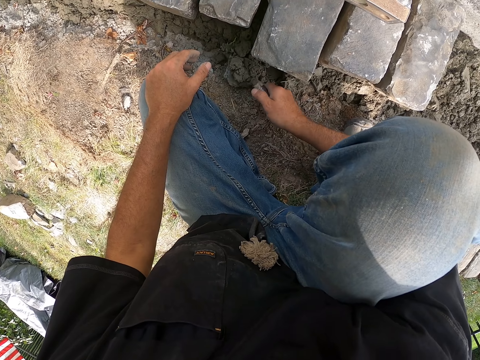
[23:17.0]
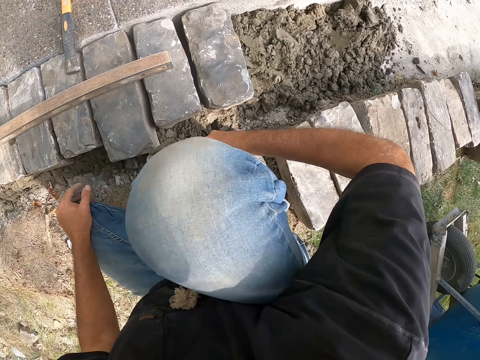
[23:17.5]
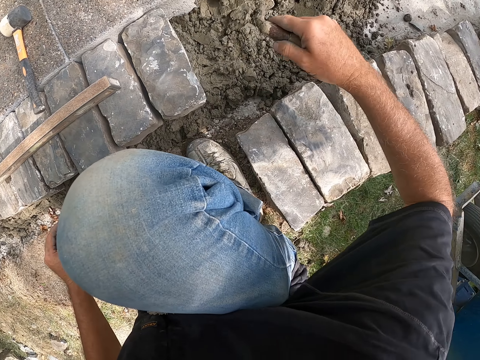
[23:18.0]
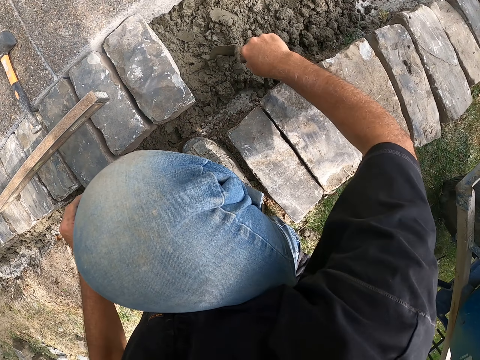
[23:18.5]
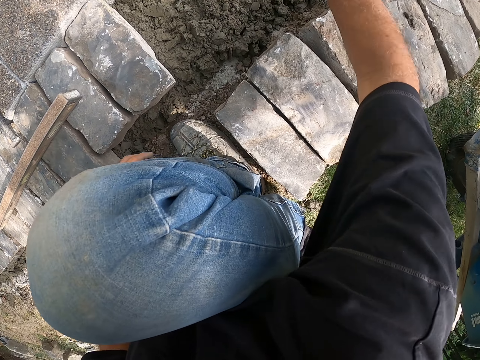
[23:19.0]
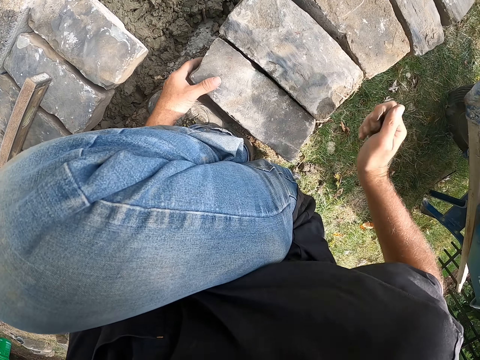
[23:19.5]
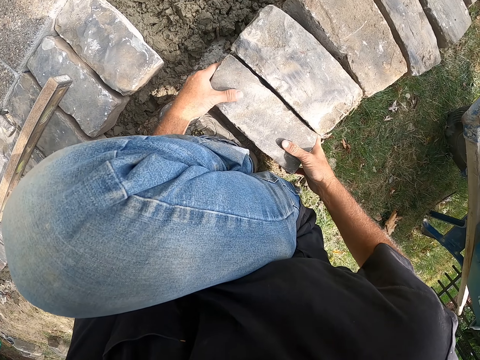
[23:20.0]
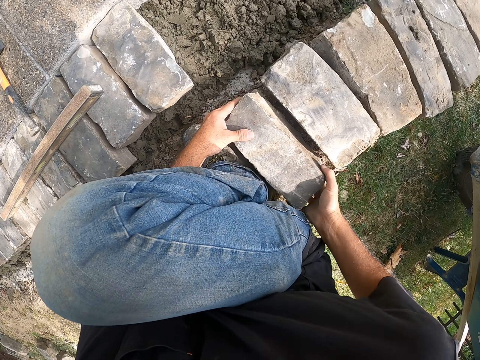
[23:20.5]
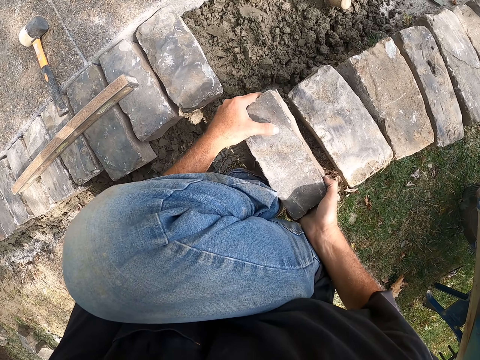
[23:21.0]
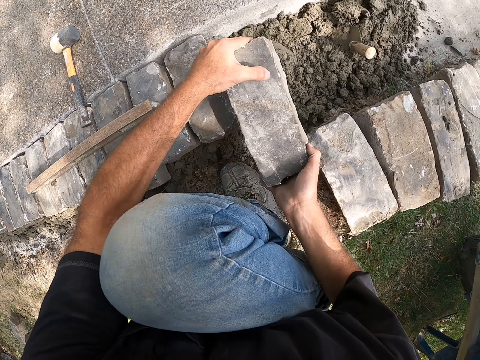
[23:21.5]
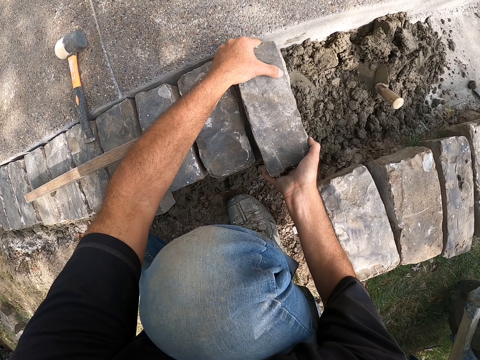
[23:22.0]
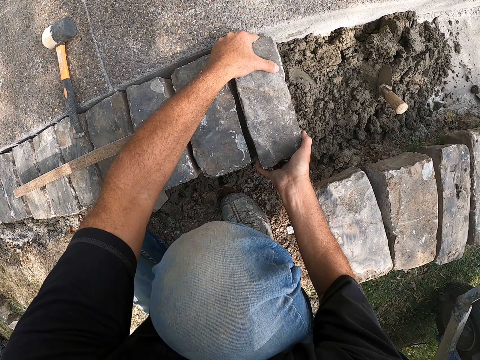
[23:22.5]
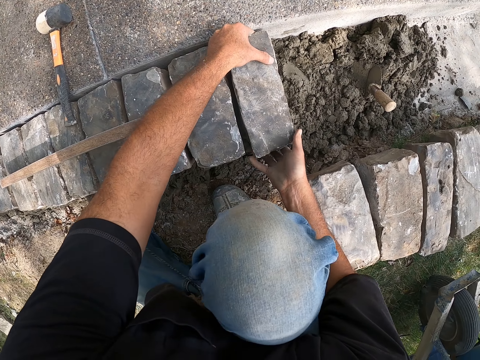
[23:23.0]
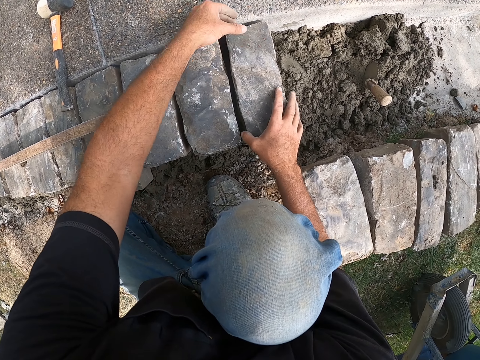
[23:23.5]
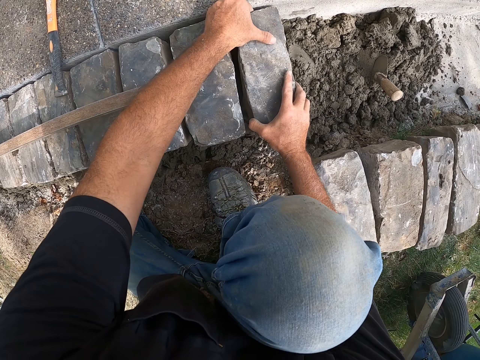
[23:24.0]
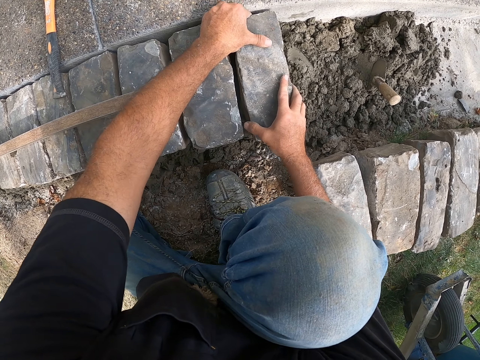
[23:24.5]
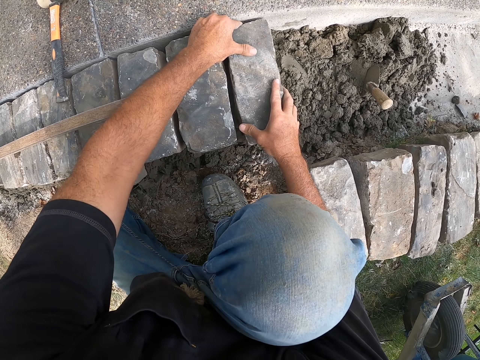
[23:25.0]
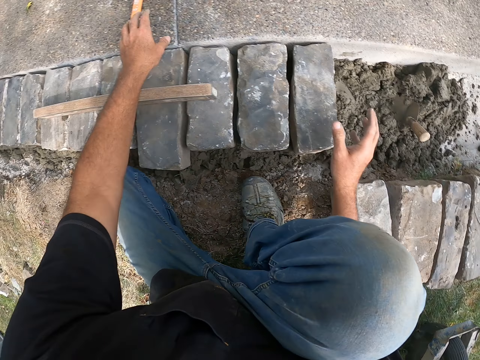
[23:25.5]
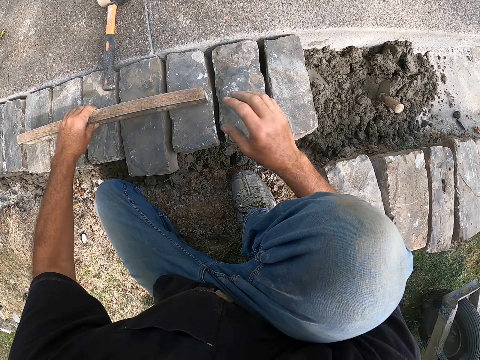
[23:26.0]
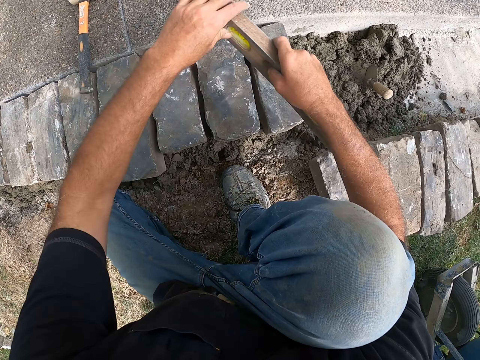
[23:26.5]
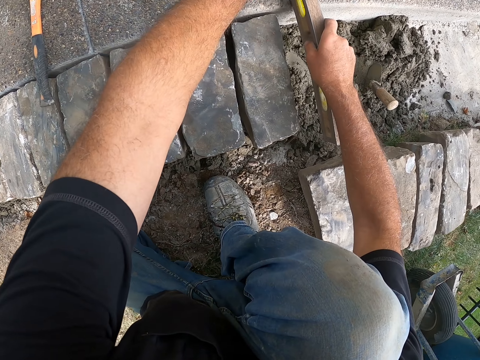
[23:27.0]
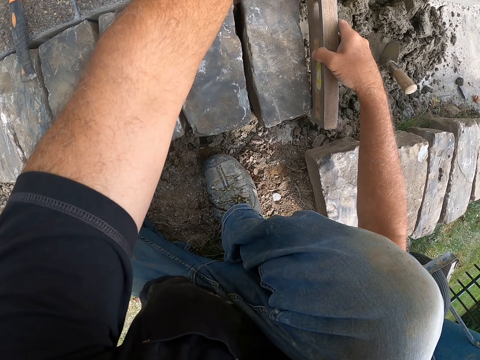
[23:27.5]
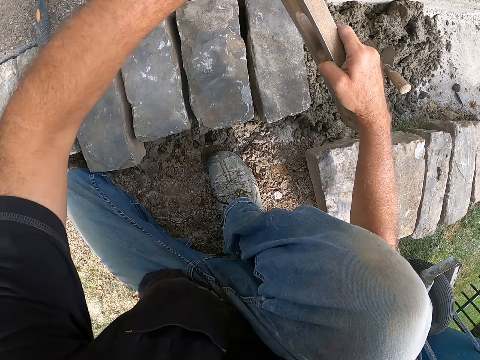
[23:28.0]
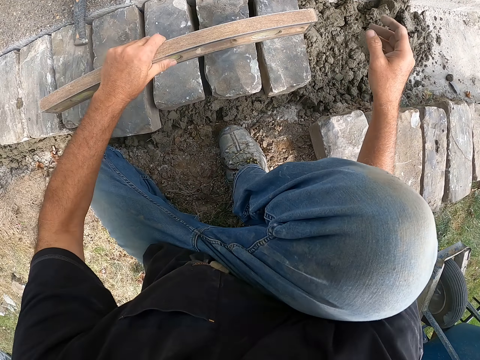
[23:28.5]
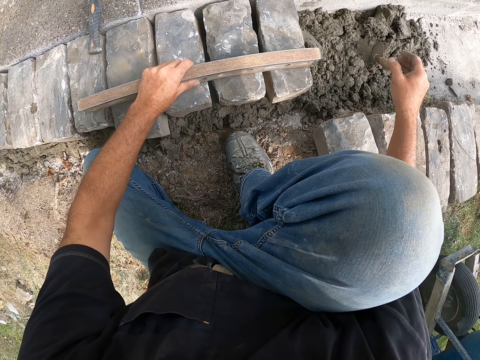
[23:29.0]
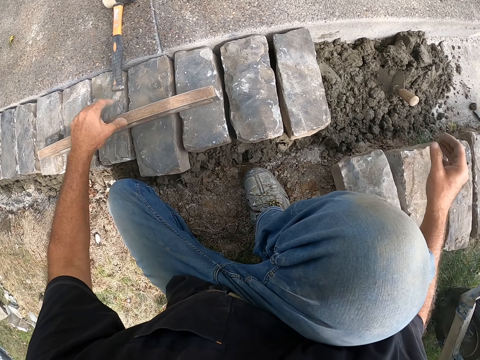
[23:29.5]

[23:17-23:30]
The camera wearer puts down cement on the ground. They put down a trowel on the ground. They pick up a block from the ground. They adjust the block on the ground. They pick up a level ruler. They measure the block with the level ruler.

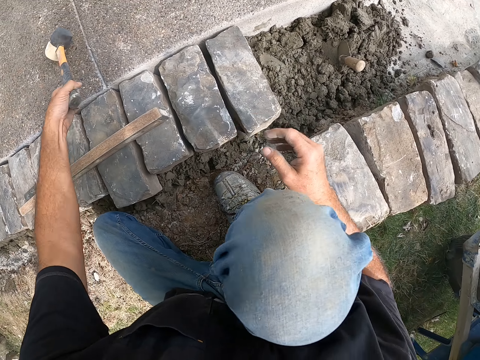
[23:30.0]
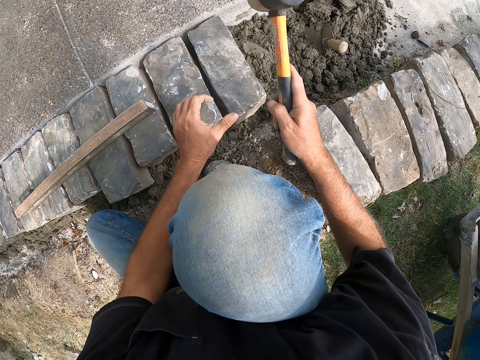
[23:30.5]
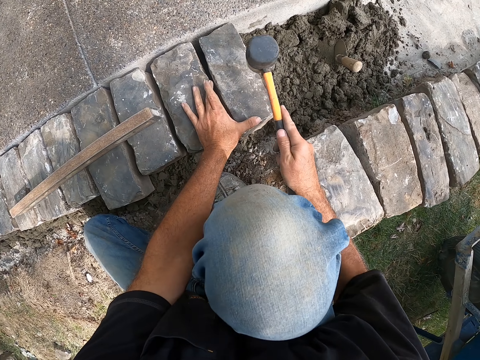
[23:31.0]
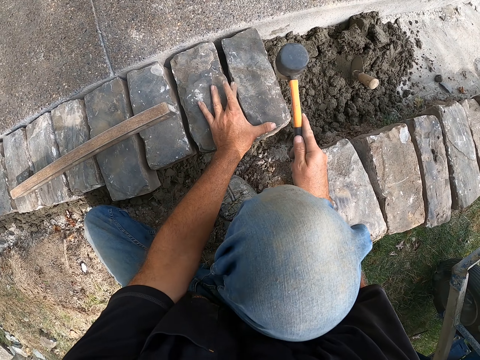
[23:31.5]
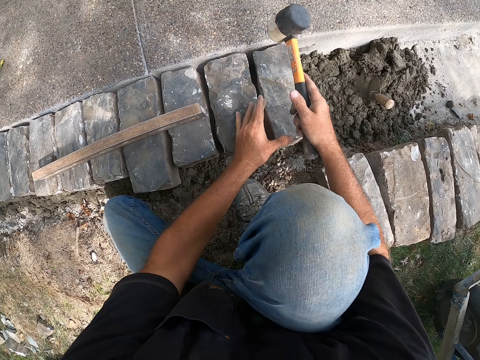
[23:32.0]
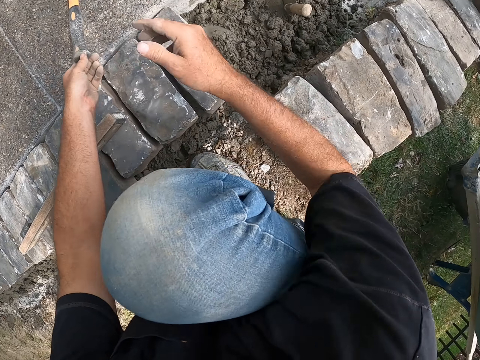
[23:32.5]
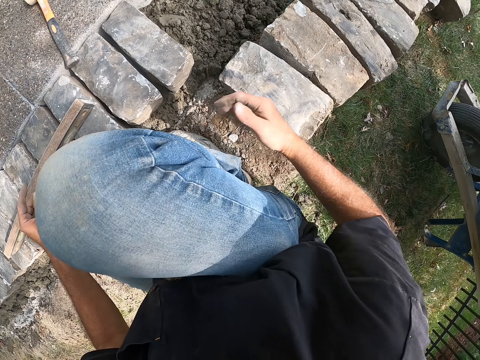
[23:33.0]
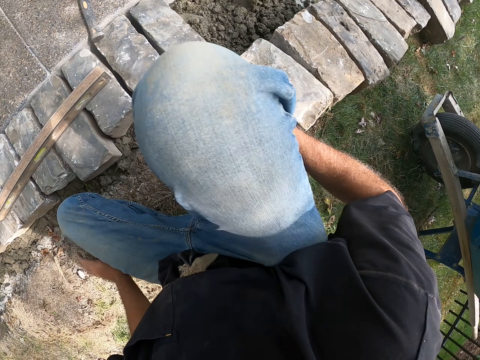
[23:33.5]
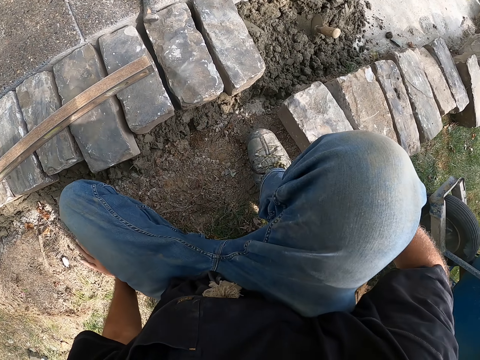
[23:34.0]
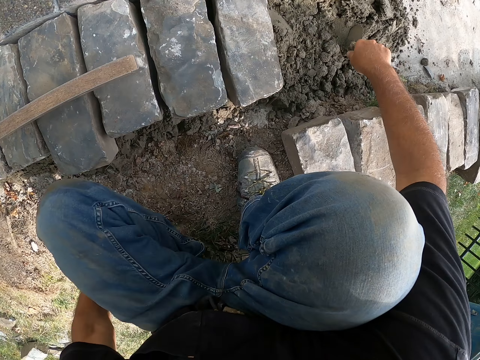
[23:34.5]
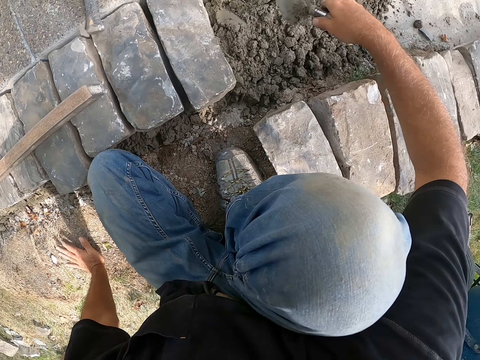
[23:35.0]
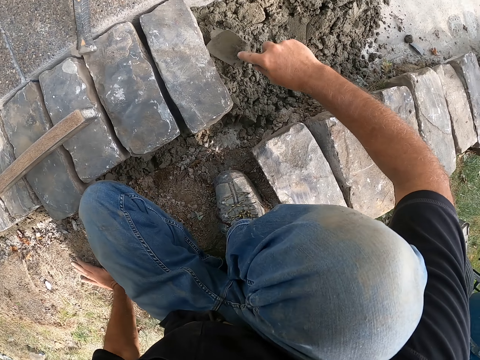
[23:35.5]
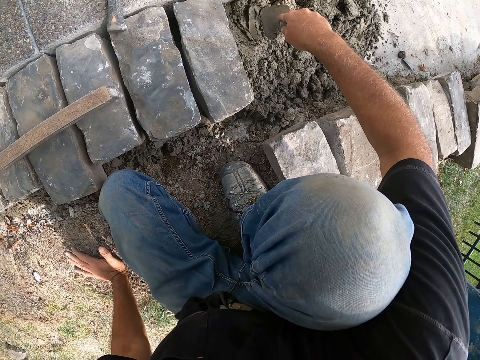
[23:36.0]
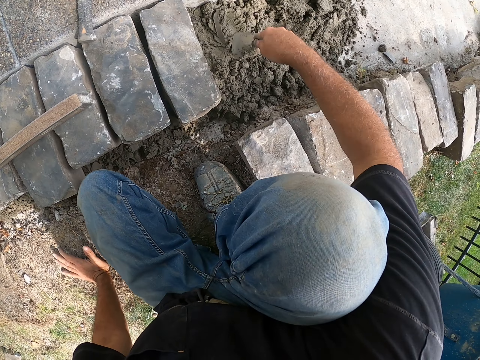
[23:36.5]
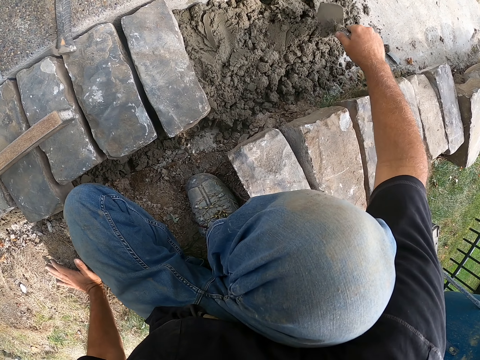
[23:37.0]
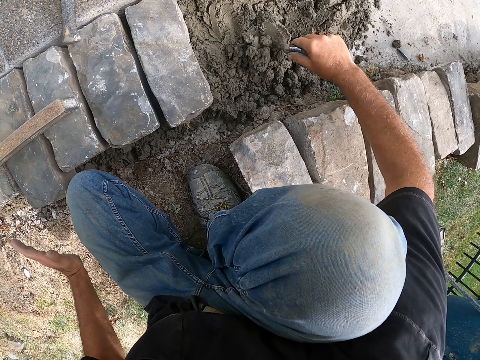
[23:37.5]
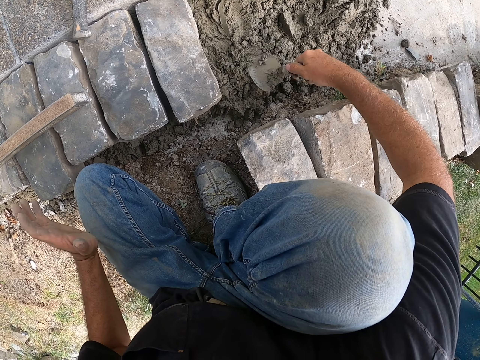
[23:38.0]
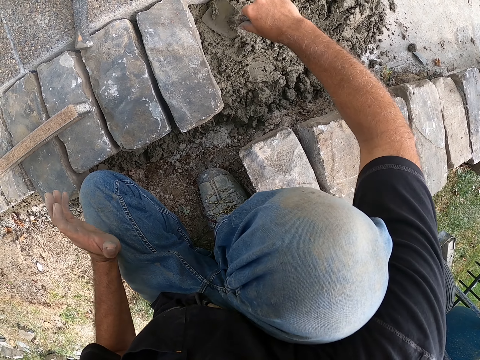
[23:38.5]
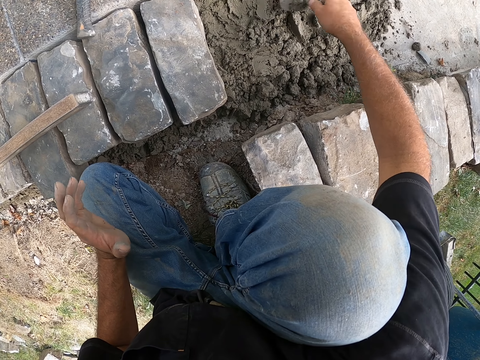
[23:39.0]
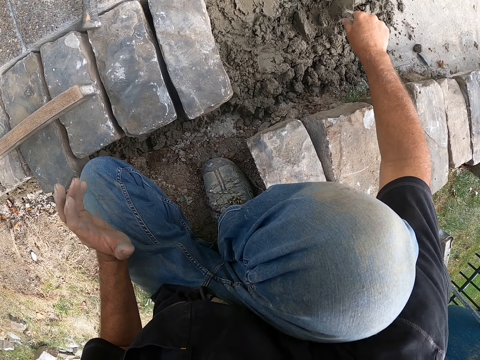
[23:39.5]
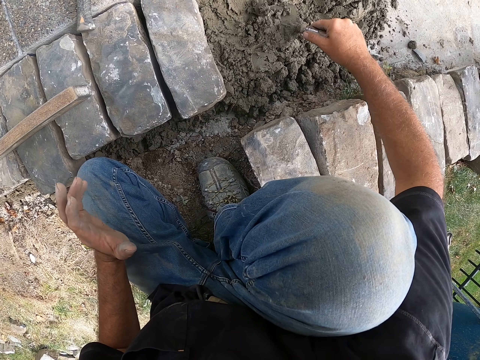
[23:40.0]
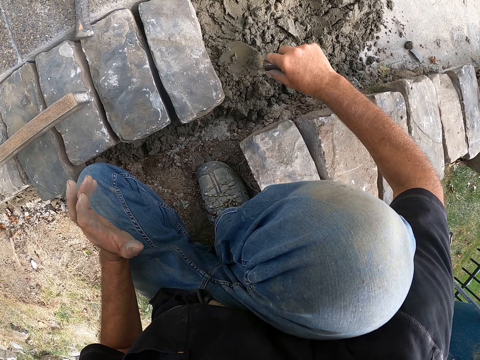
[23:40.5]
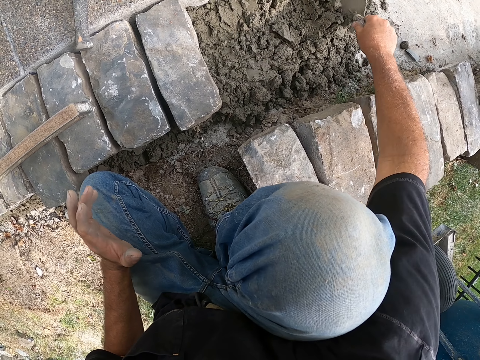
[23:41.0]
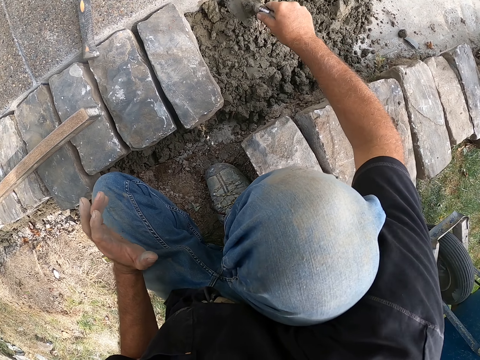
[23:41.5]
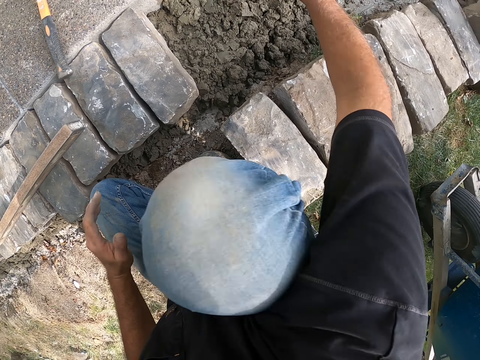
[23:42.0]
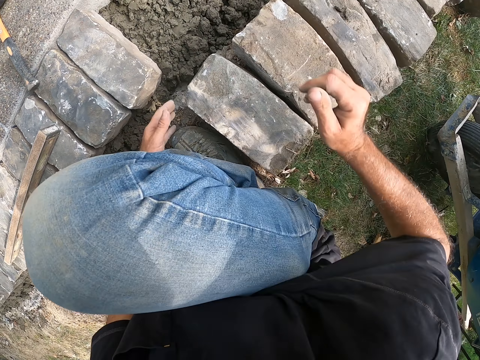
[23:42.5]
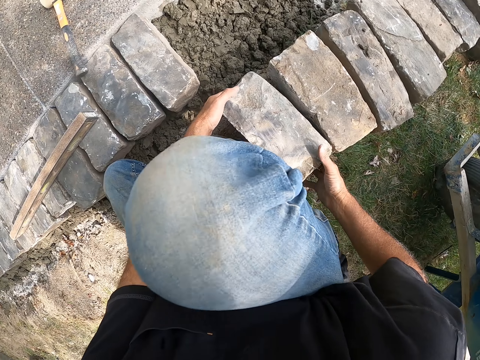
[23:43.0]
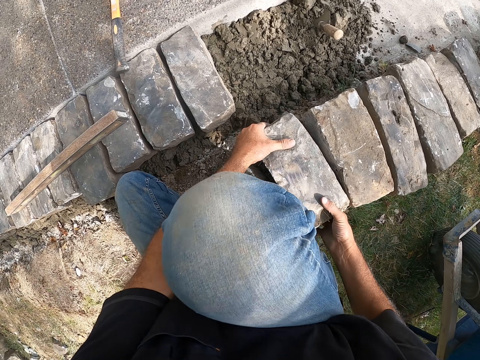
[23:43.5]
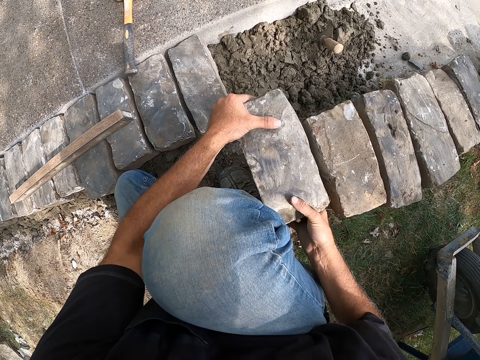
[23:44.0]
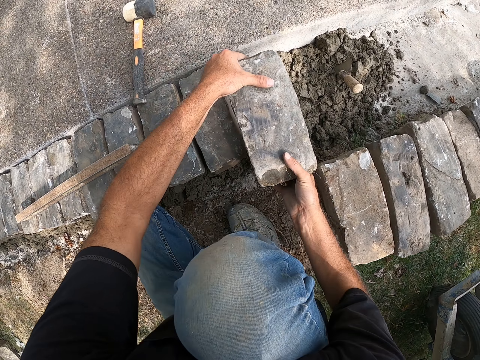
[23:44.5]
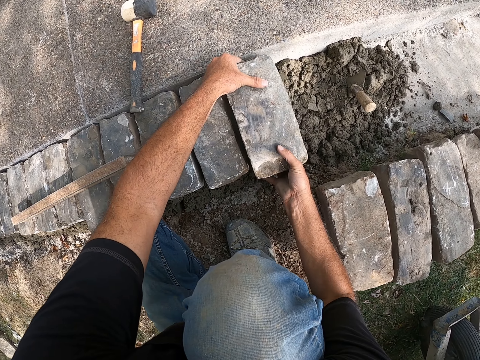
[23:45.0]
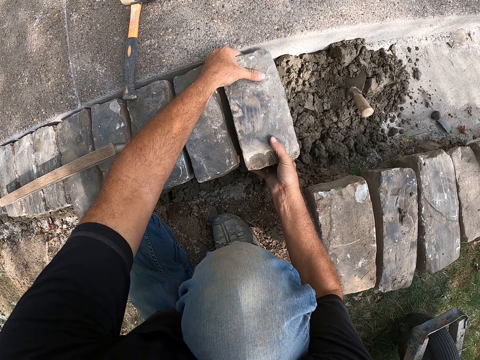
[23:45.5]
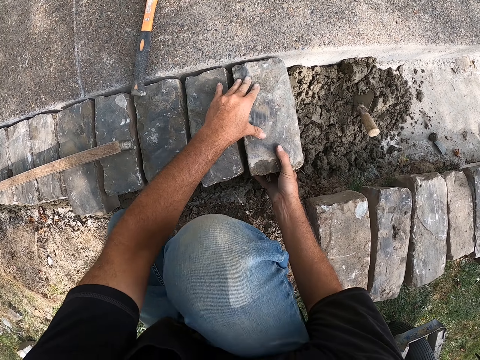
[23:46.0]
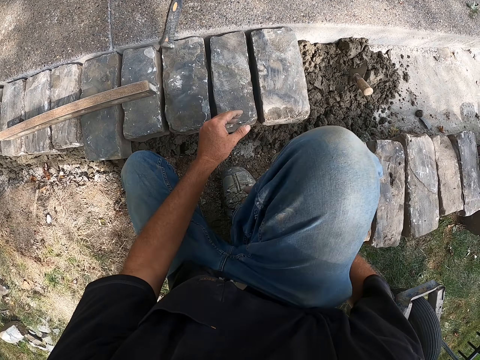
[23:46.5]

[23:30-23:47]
The camera wearer puts down a level ruler. They pick up a hammer. They hit a block with the hammer. They put down the hammer. They look around a construction site. They pick up a trowel. They mix cement on the floor. They put down the trowel. They pick up the block from the floor. They adjust the block on the floor.
